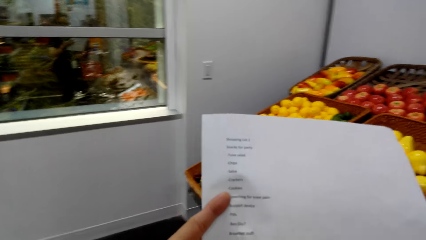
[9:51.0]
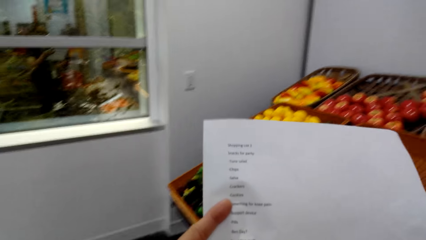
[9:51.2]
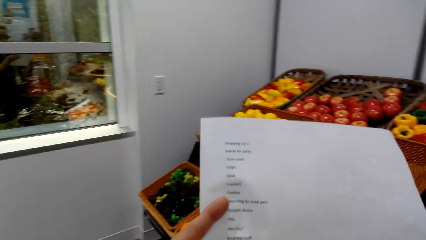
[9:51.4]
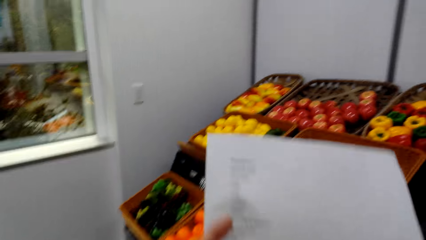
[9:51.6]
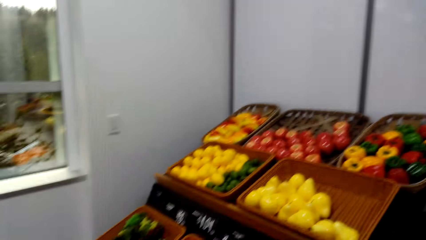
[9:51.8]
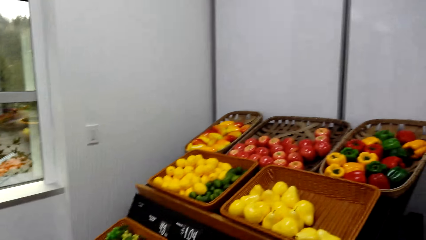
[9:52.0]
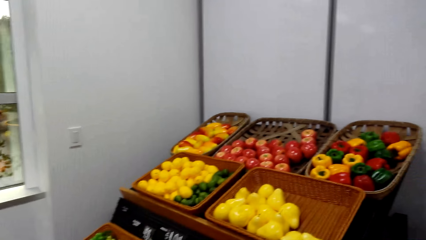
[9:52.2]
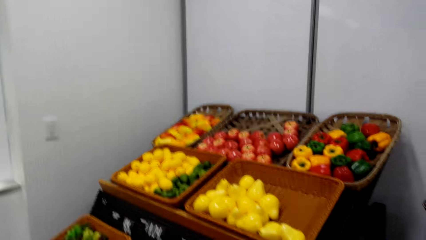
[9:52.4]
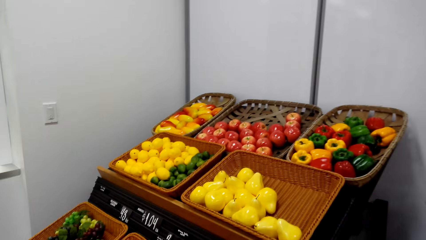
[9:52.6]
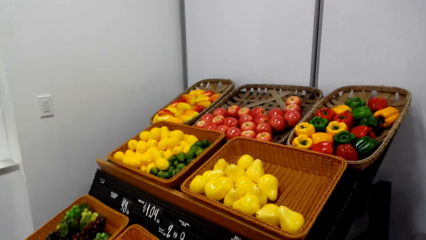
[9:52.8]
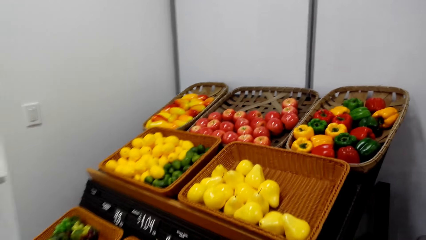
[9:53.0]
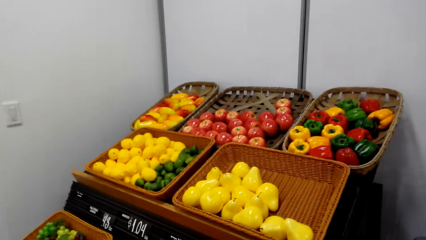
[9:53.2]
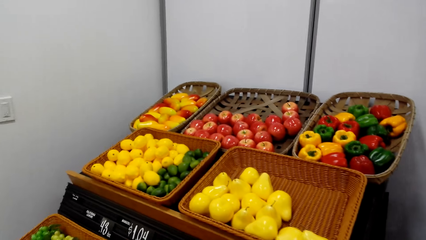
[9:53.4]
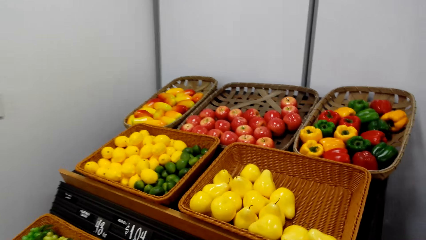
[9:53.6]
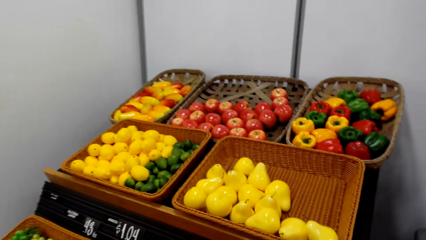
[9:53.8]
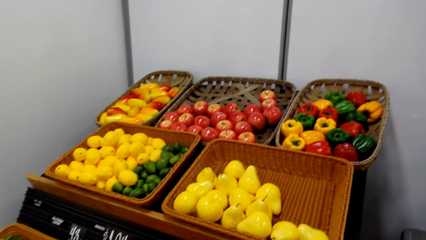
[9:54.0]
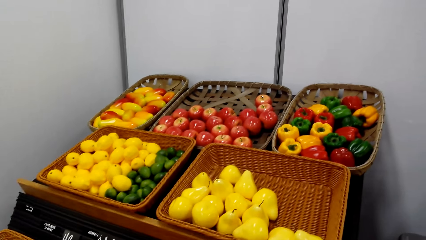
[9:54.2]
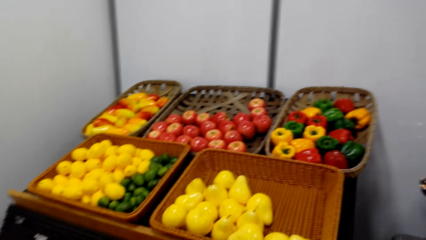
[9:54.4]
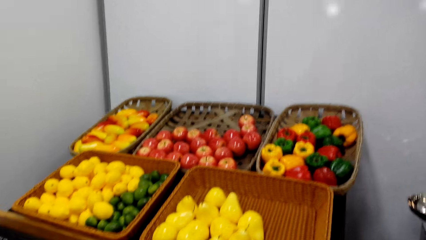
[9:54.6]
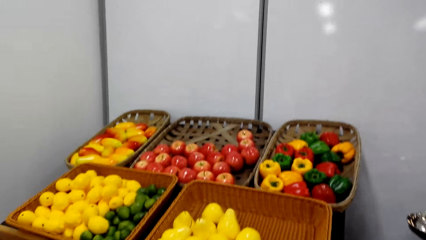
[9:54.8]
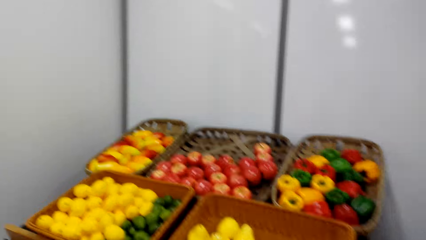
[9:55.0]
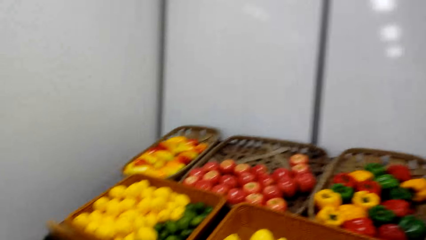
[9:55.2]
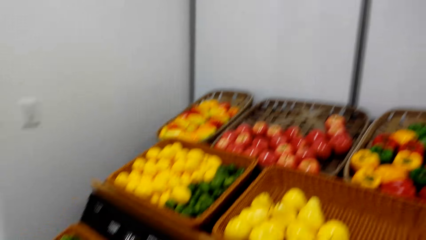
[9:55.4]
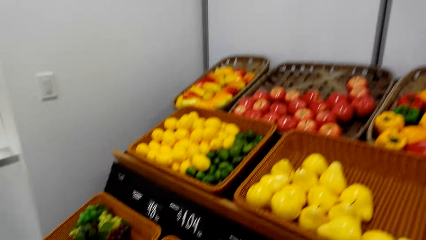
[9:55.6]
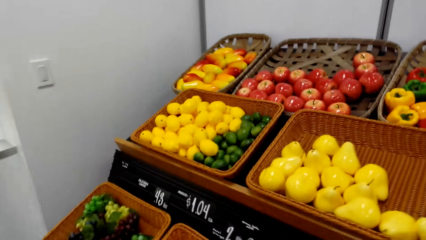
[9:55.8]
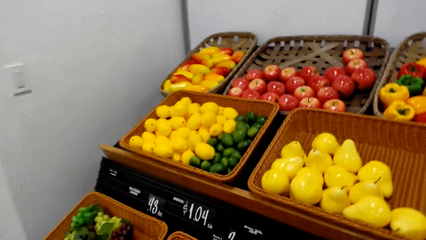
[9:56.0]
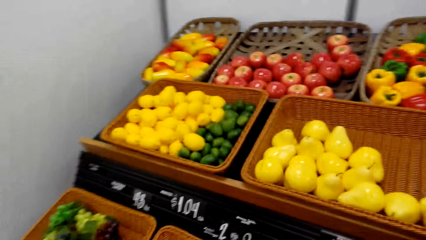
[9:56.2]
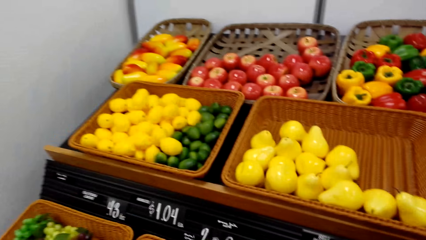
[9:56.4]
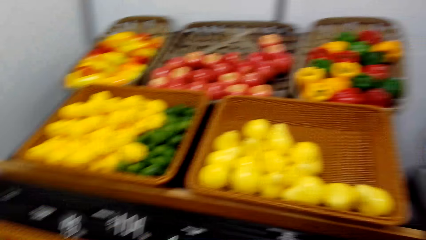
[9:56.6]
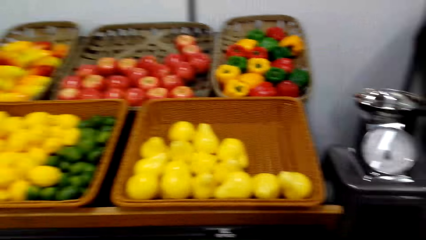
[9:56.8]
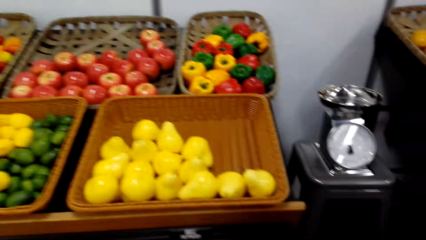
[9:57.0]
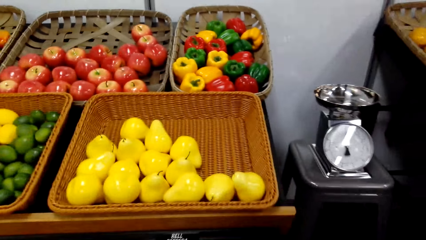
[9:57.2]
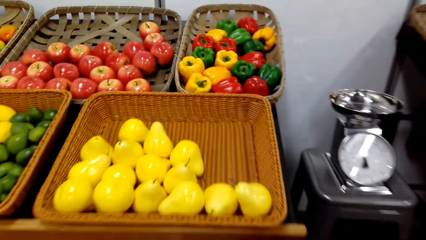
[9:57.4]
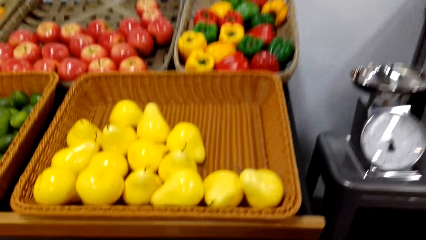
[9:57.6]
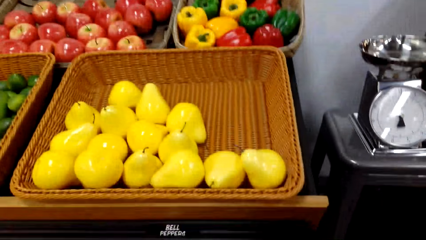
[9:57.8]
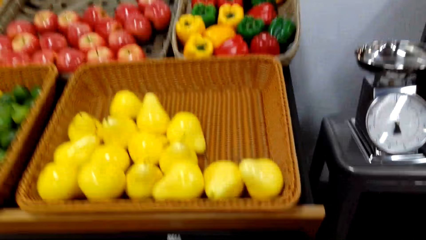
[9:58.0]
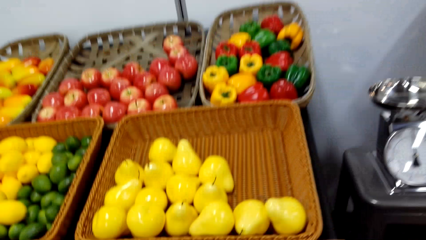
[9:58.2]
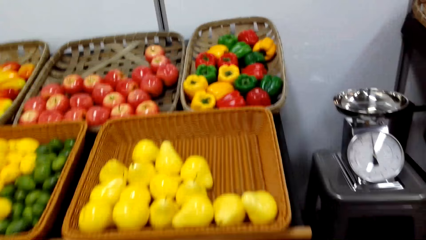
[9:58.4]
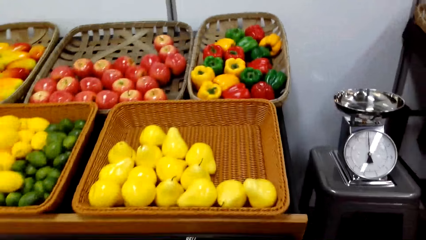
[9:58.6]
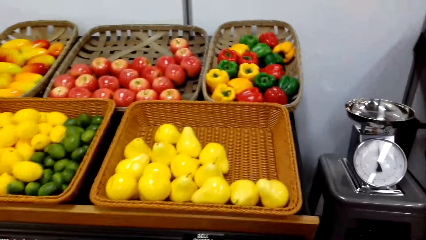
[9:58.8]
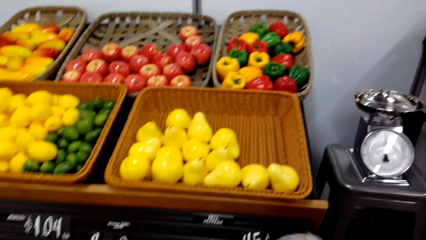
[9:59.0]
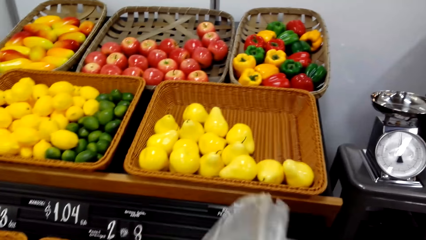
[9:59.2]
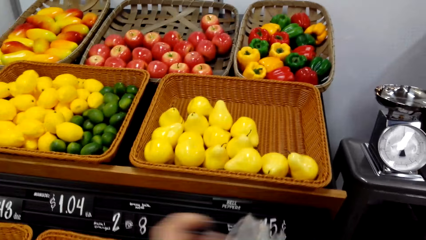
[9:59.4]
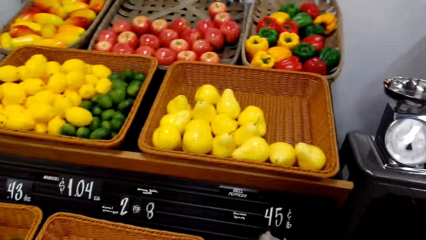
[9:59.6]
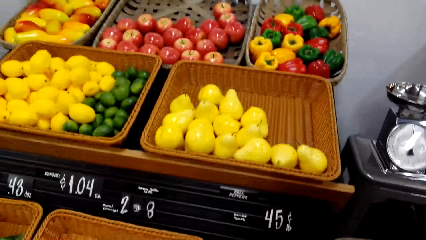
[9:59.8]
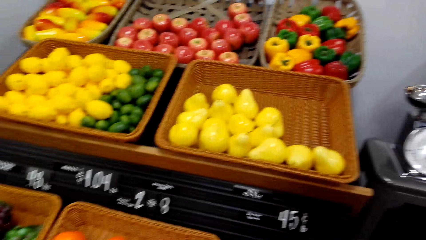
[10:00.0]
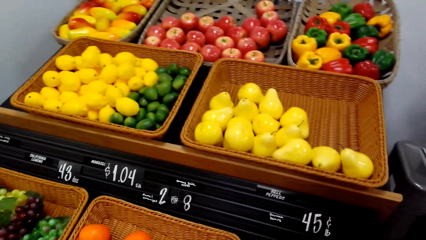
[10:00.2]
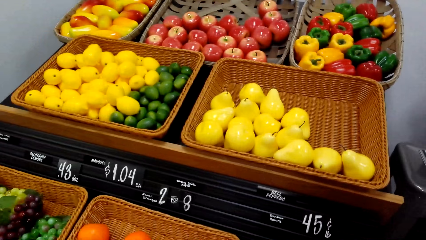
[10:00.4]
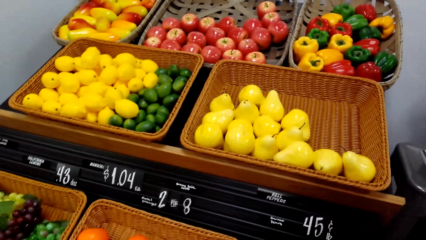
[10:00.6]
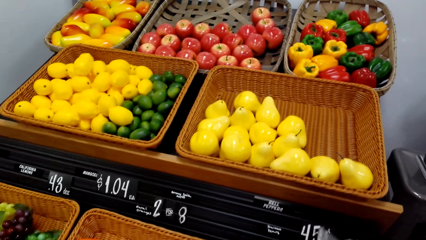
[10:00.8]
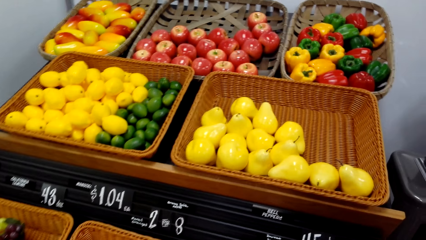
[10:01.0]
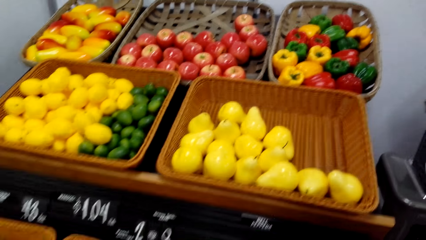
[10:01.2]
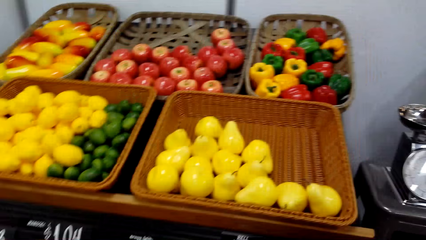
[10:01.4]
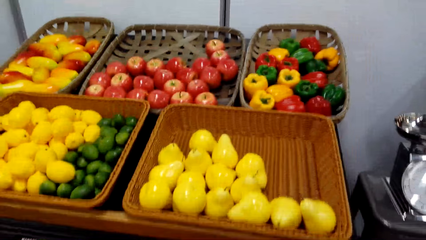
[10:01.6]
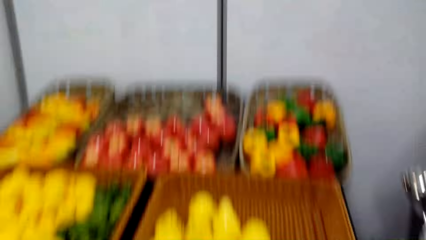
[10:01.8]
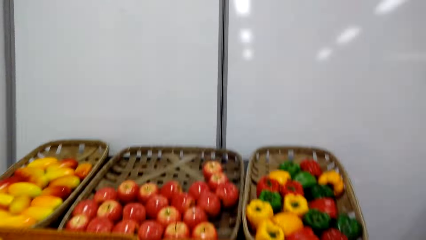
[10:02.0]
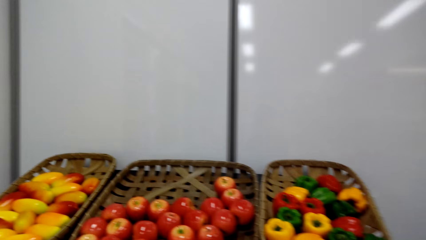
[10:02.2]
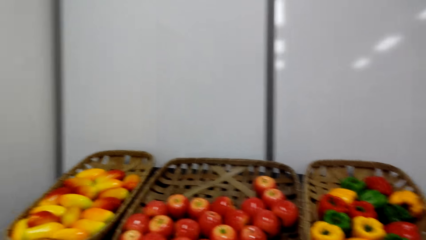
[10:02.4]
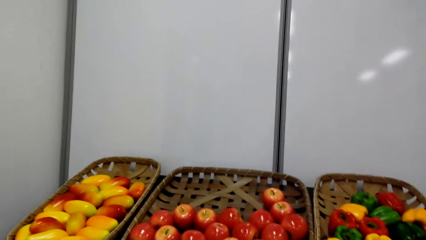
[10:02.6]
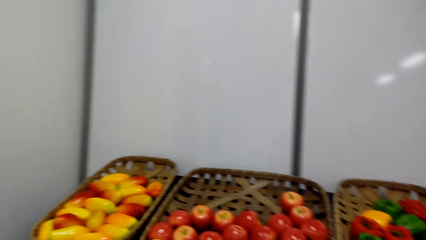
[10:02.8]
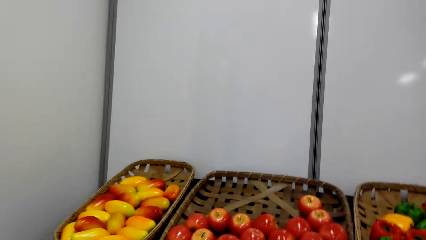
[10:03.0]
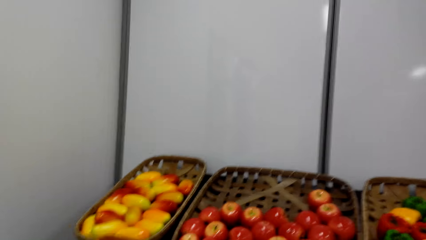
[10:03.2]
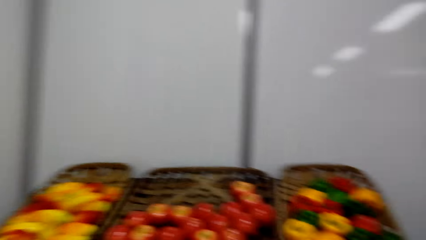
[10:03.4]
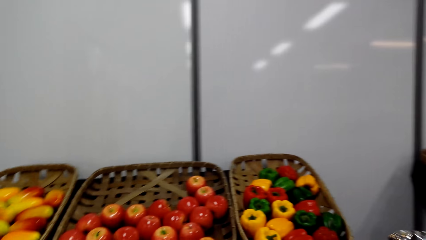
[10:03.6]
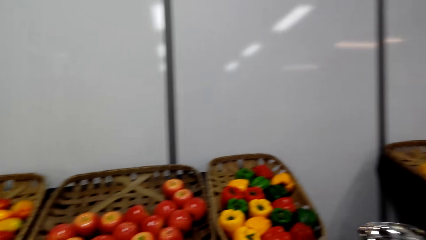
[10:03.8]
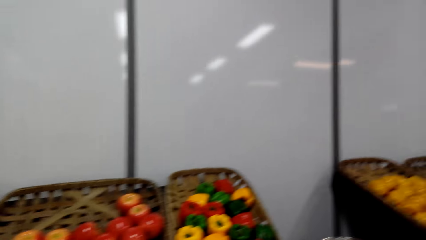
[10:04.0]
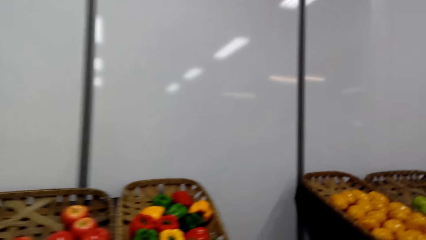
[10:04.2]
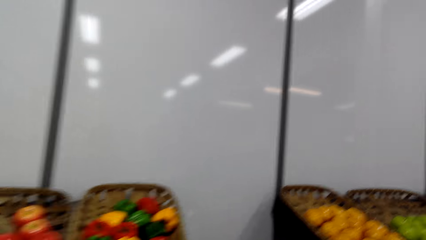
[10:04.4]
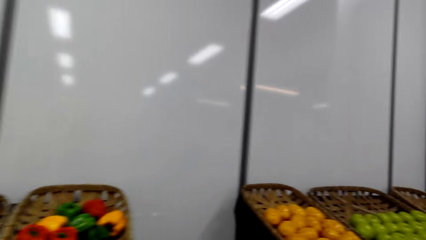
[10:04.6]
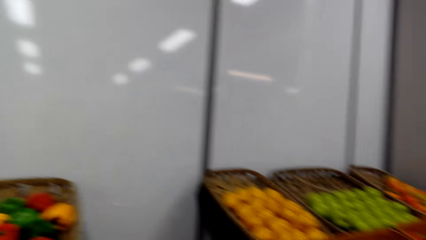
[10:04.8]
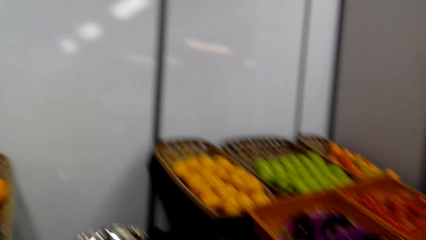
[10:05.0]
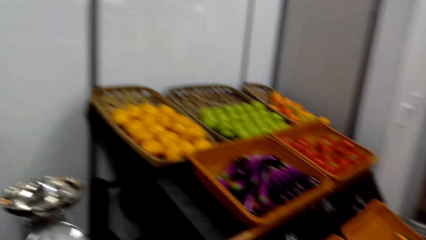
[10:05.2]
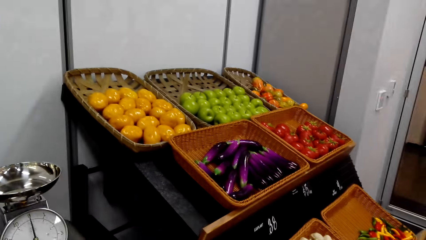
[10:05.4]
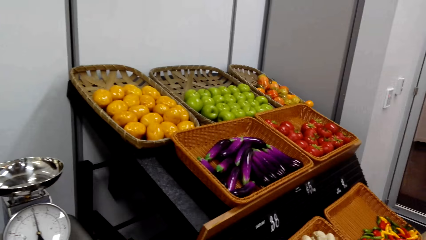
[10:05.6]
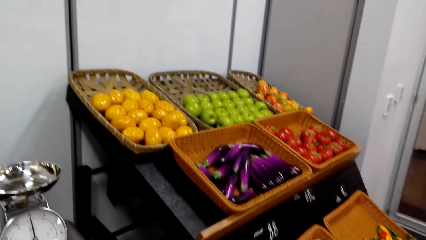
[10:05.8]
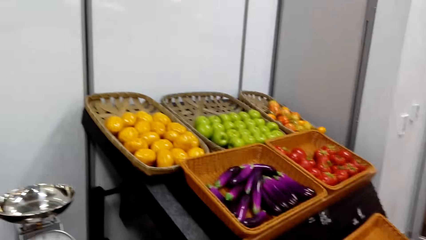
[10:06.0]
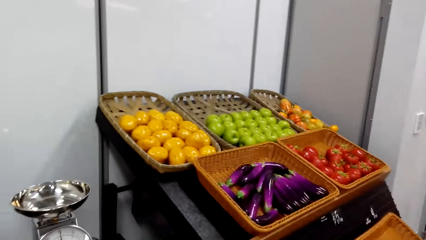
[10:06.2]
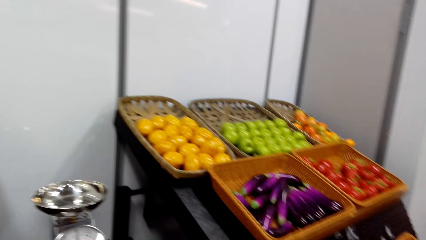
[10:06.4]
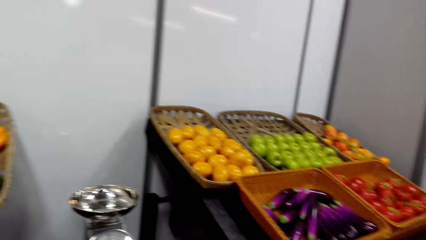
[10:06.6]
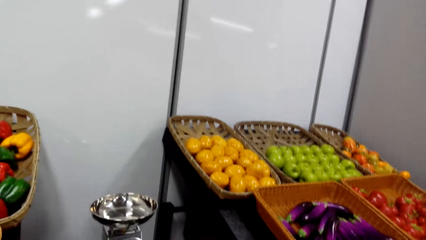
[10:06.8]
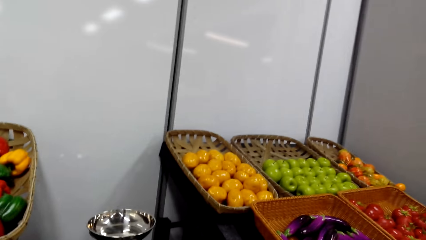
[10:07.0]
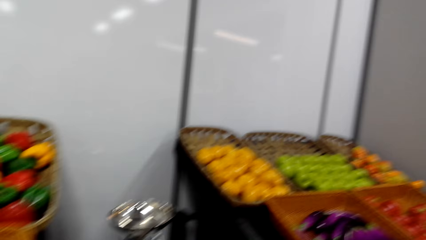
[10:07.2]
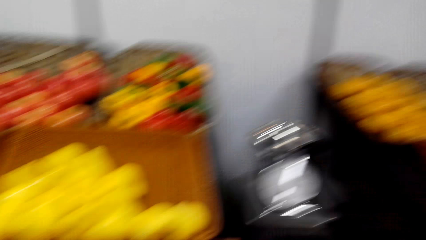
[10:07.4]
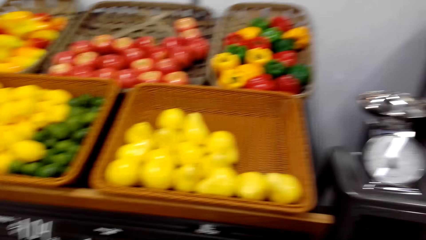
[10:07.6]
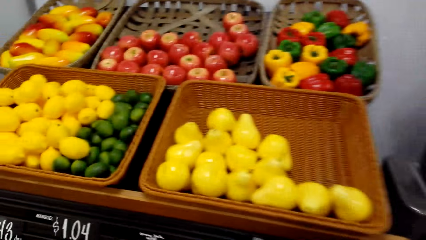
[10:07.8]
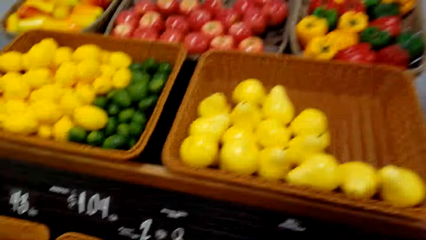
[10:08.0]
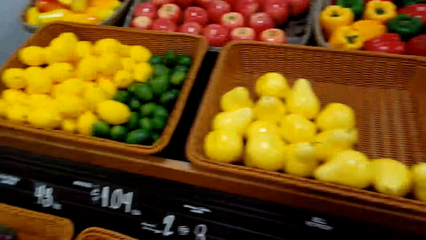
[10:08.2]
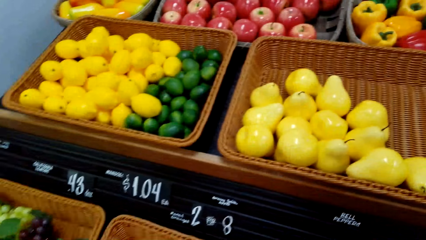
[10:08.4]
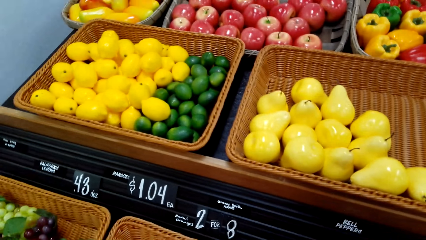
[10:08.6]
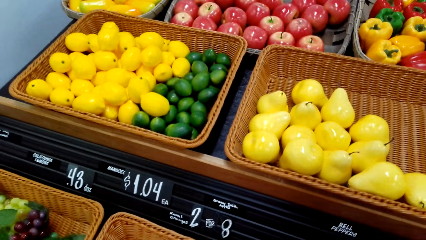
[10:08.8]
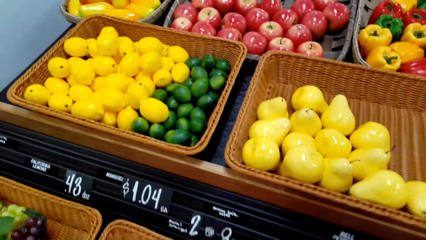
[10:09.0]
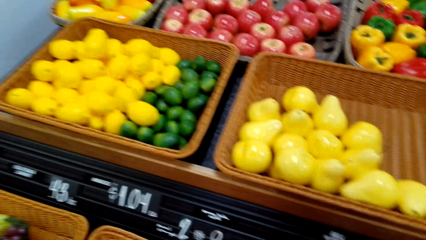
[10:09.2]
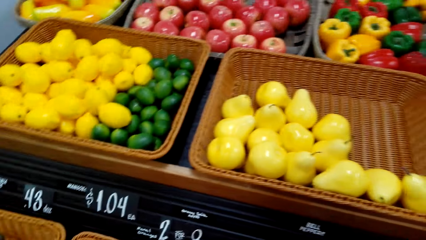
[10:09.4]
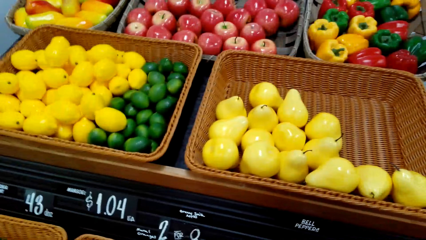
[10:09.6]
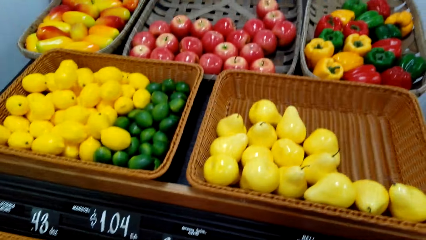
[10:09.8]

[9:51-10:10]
The camera wearer looks at the record list. They pick oranges and put them in a carry bag. They look around the supermarket. They hold the polythene. They look around the supermarket.
